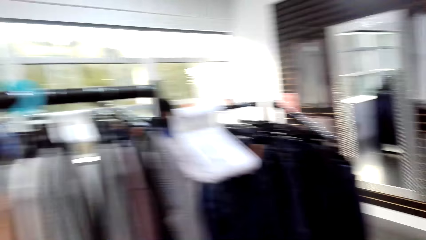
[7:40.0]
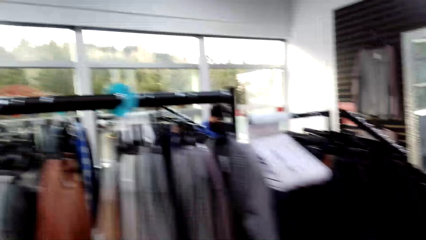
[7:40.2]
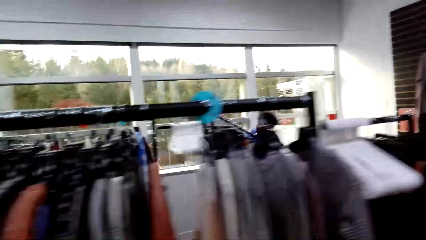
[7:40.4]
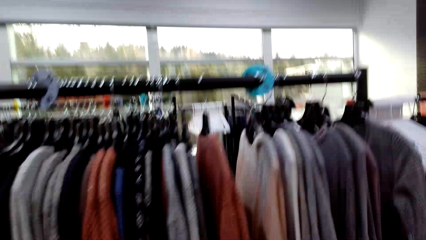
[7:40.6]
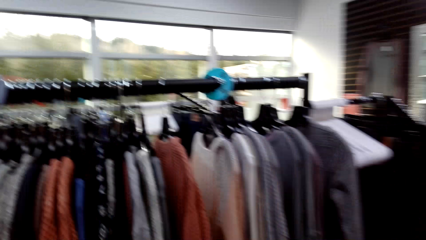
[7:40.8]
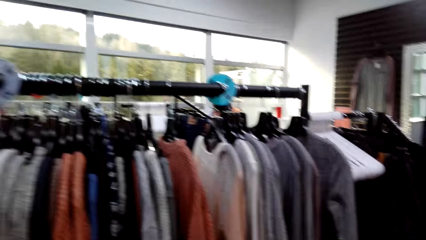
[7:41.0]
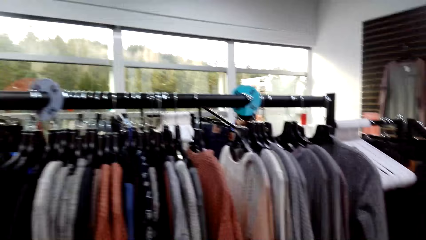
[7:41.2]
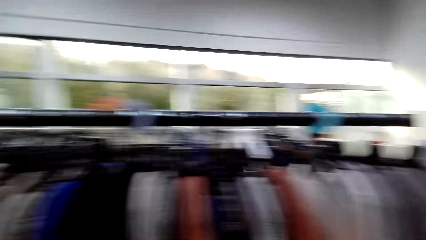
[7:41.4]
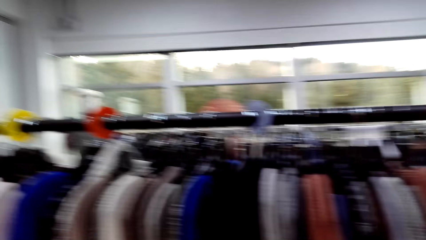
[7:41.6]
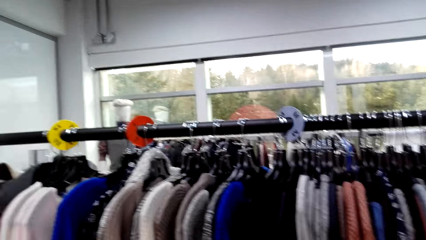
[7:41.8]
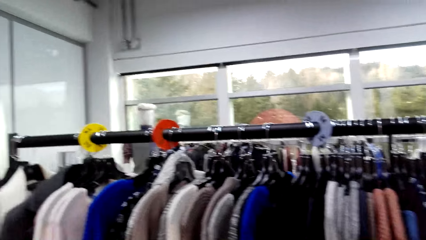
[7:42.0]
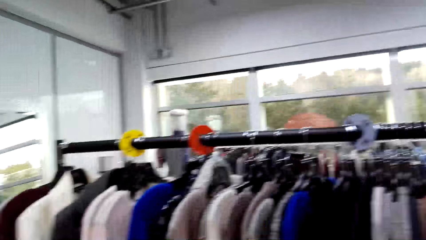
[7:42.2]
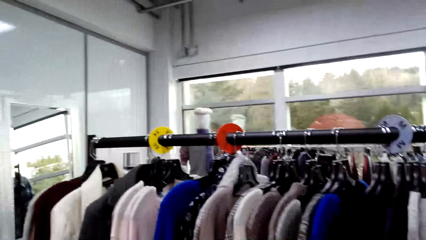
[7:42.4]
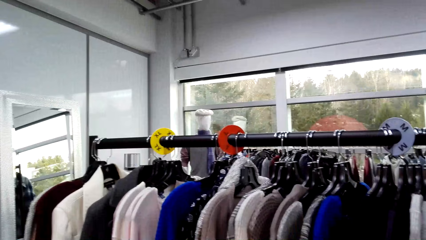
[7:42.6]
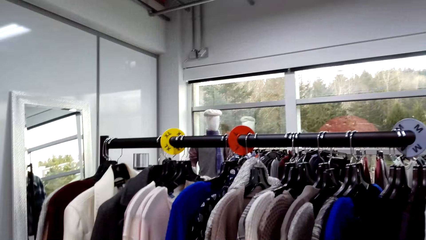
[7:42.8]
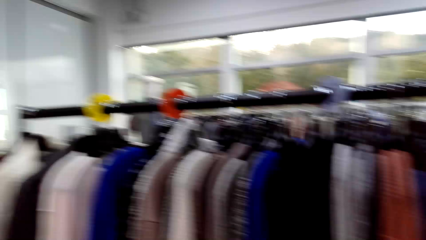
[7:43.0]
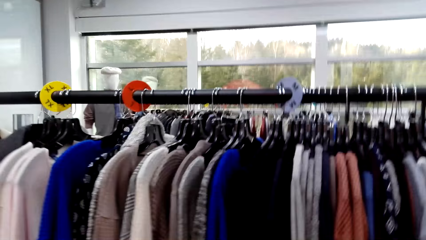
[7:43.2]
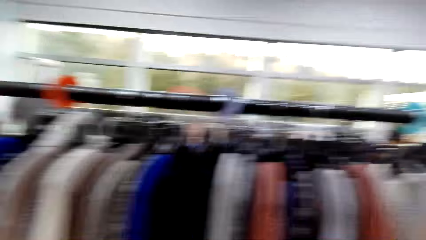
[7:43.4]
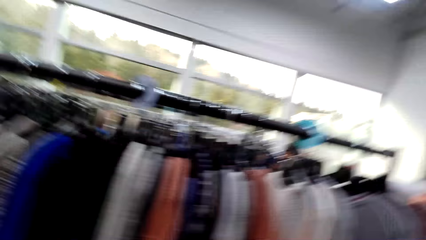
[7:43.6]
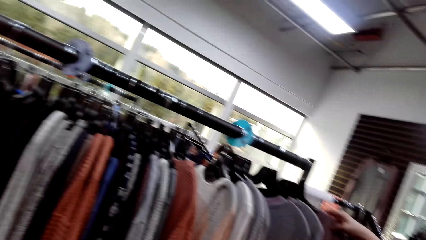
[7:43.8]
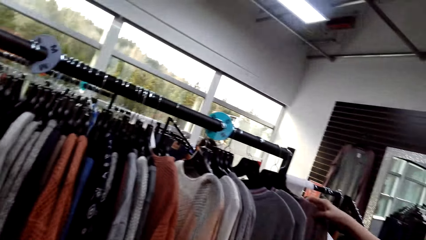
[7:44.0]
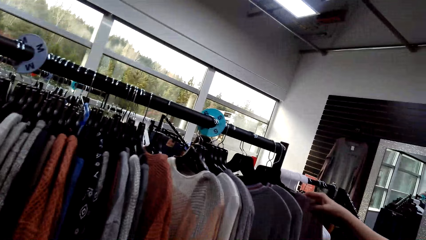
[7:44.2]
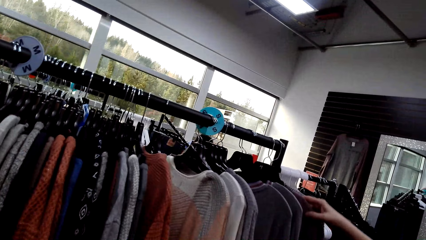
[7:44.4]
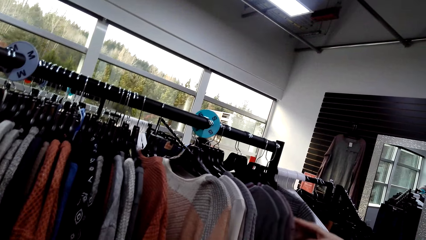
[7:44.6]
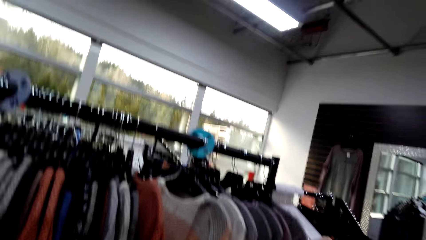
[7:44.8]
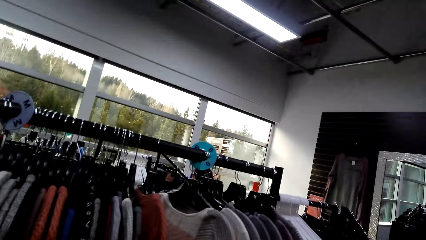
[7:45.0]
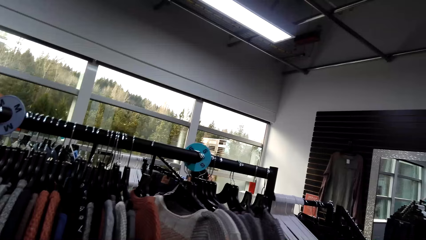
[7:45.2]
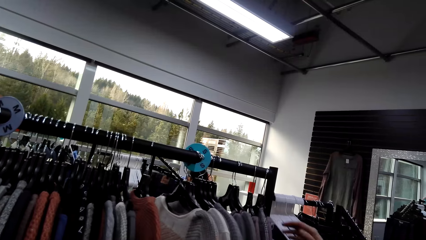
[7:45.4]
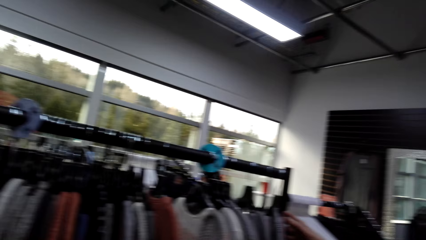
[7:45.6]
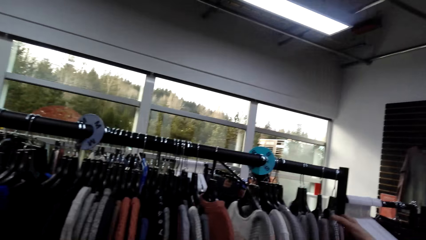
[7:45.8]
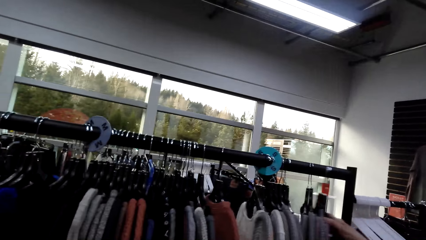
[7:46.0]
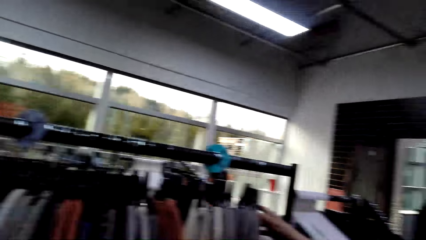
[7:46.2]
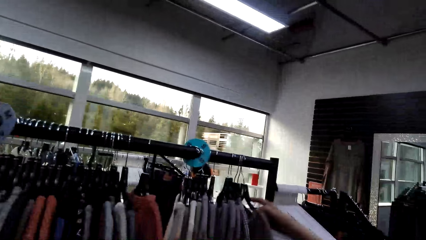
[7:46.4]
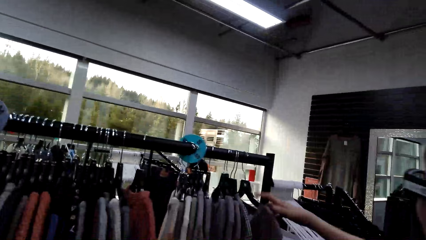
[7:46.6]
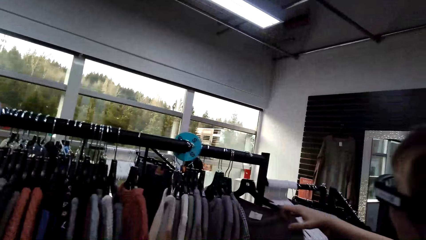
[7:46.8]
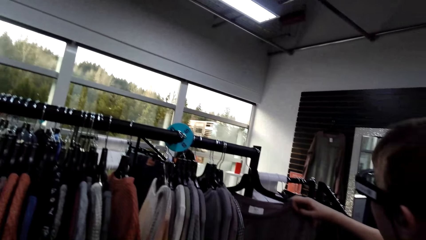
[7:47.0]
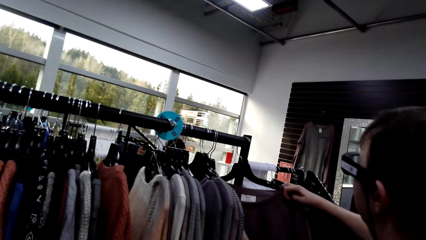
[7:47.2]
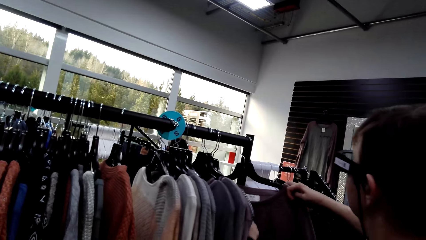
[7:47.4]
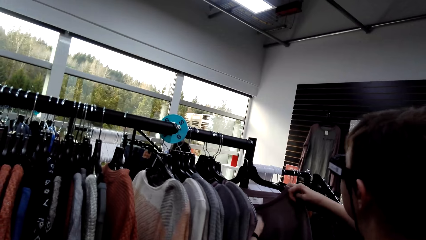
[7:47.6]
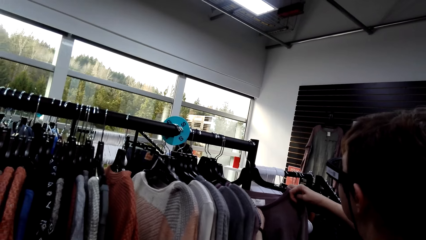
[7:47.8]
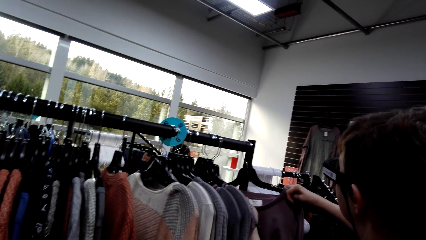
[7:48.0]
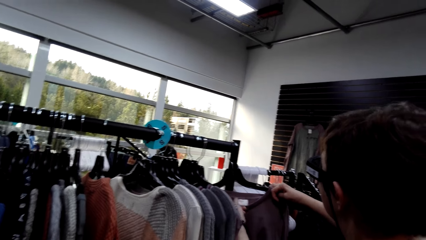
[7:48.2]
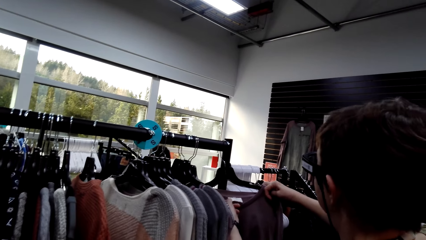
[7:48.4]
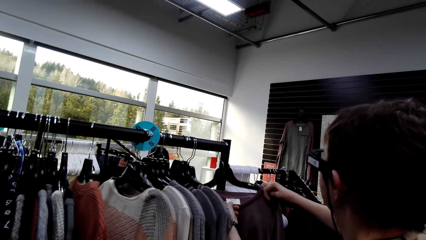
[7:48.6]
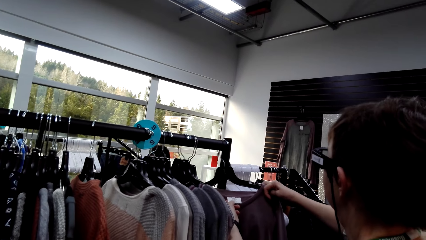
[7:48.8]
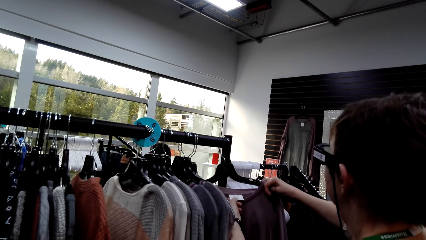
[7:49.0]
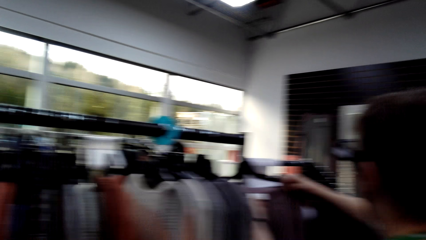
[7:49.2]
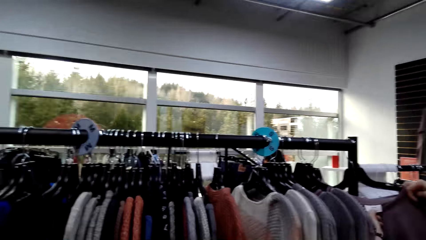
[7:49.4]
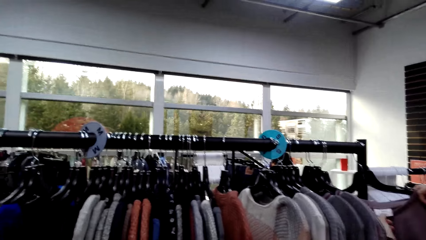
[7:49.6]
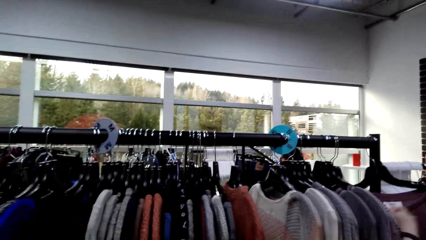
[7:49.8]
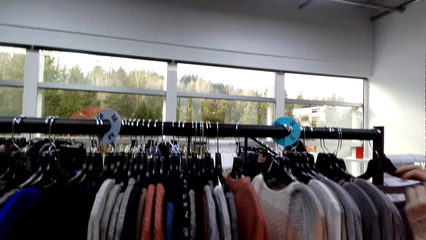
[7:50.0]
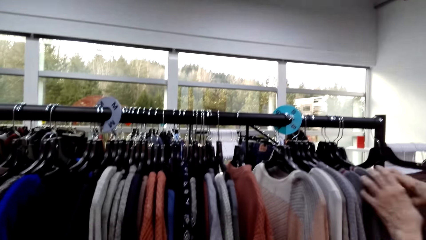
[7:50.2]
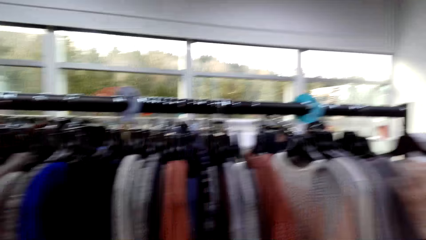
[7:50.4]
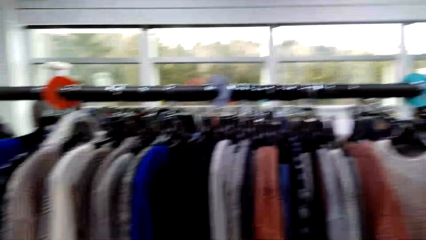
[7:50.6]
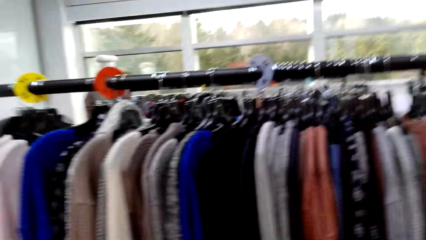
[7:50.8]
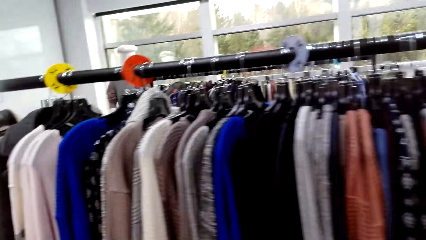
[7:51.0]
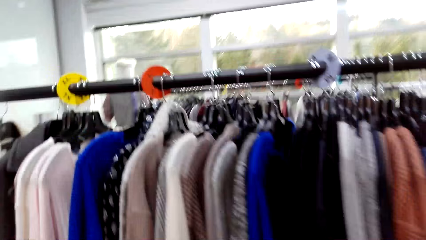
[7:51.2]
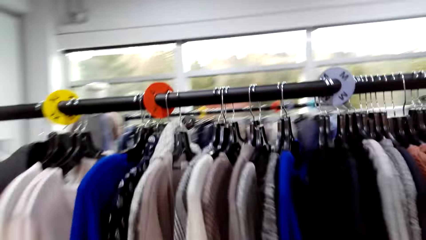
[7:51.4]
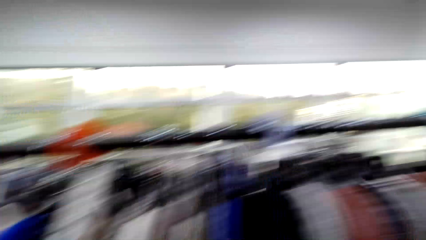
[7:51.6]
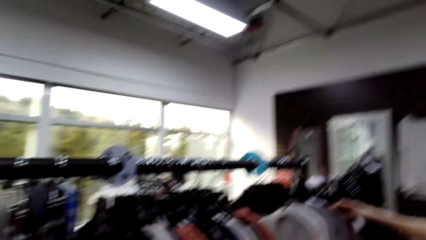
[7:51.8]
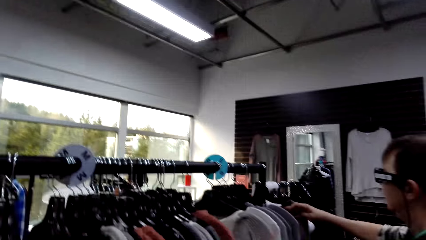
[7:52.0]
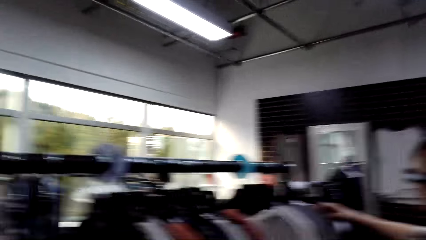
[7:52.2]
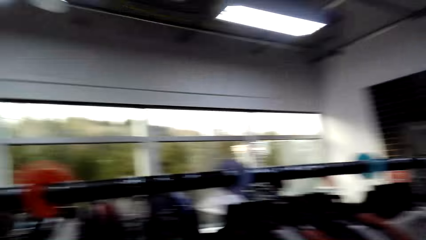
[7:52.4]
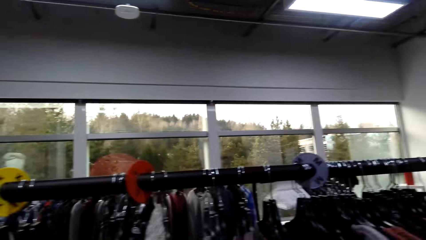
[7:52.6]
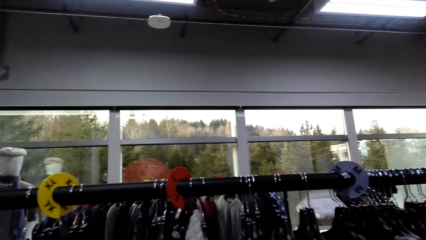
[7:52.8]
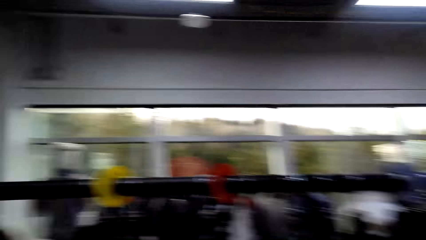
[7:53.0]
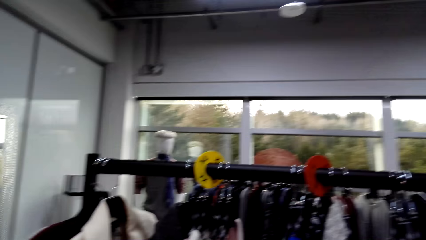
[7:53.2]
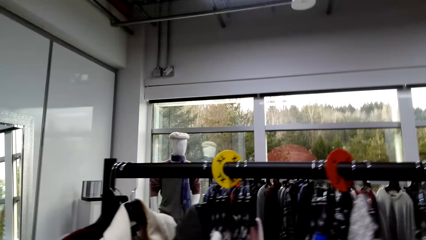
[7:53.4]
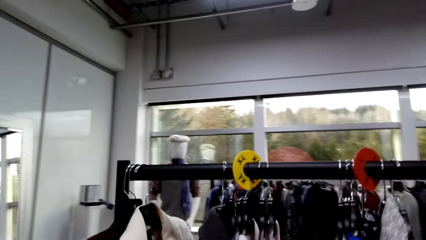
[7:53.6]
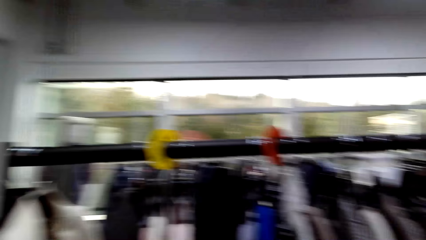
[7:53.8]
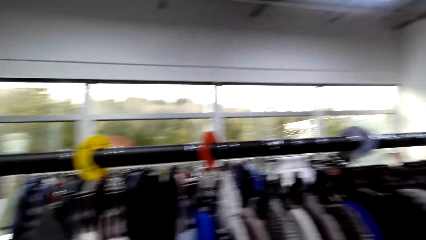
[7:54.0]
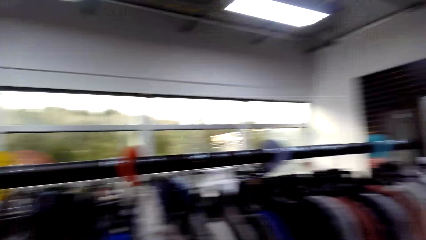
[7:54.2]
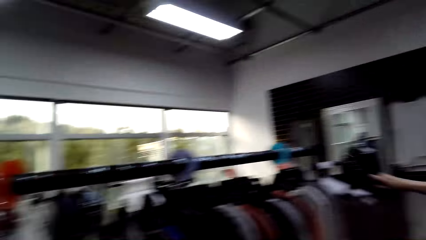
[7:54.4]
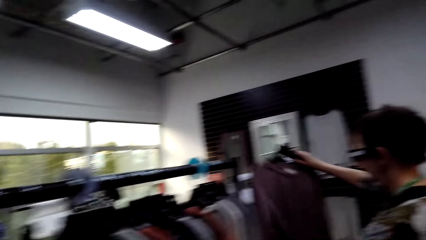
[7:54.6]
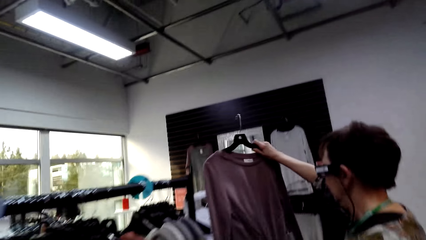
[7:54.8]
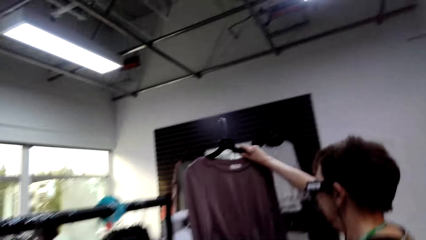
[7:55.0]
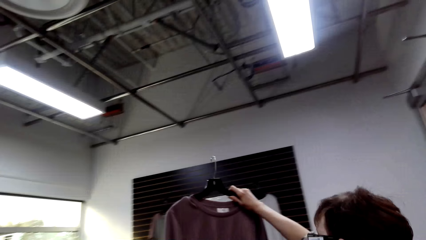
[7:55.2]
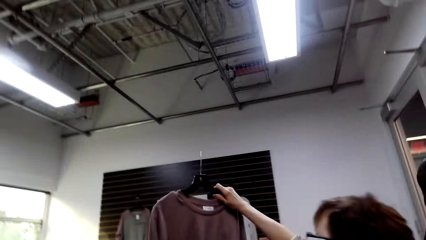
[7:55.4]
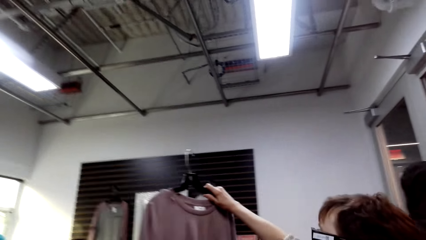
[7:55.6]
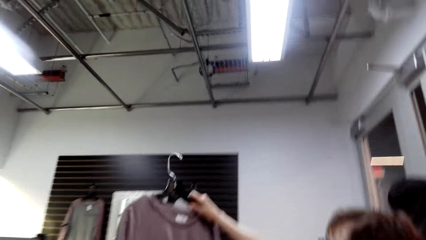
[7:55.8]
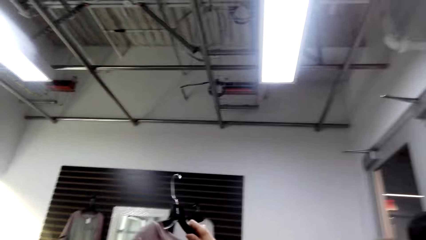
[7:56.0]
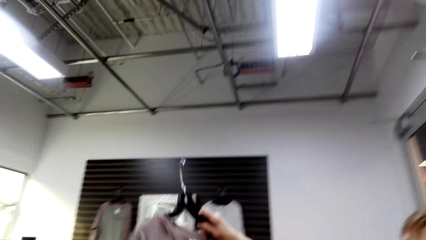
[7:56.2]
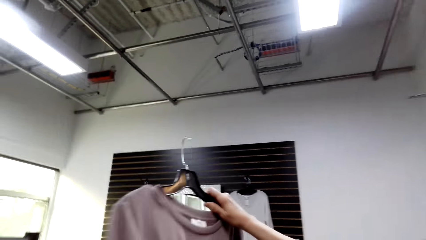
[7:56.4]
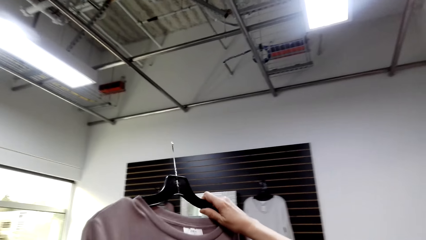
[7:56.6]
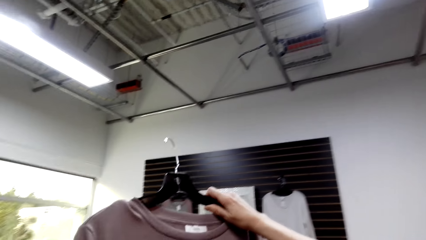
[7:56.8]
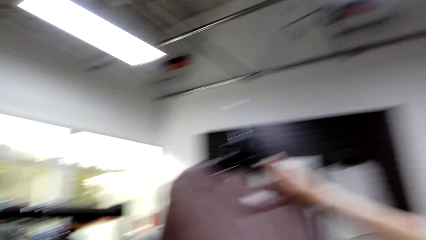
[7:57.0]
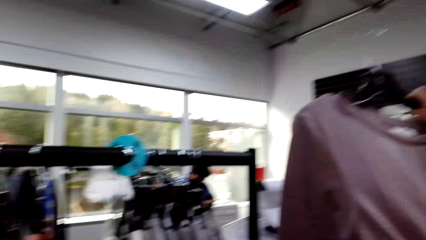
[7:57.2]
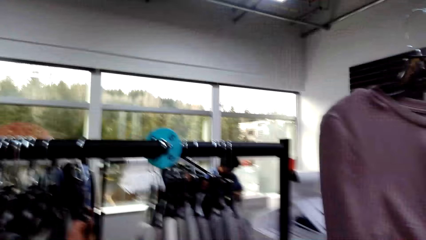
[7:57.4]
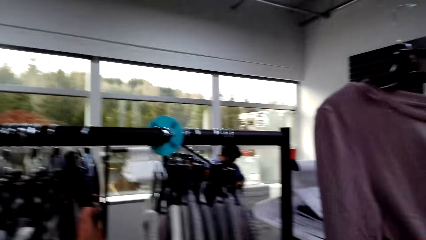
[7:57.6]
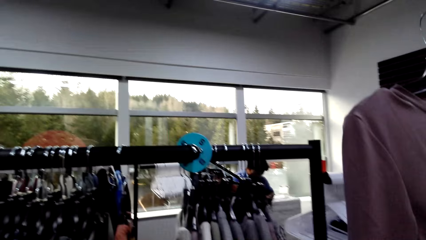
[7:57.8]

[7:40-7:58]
The camera wearer looks around and holds apparel. A lady moves to the apparel and touches the apparel. The camera wearer moves around. The lady lifts the apparel.
